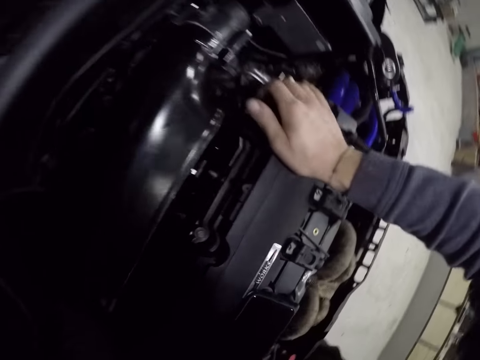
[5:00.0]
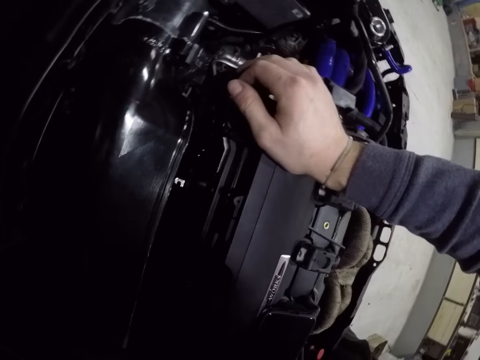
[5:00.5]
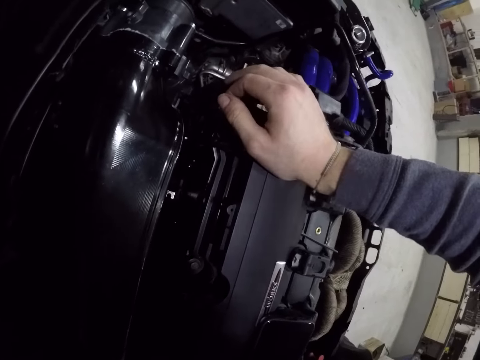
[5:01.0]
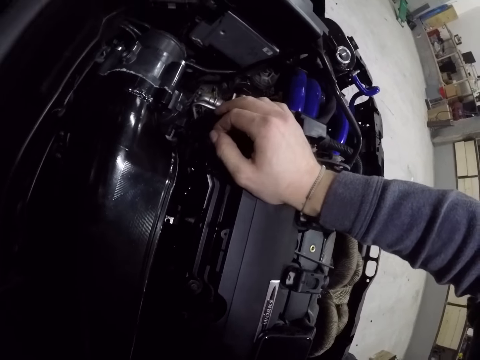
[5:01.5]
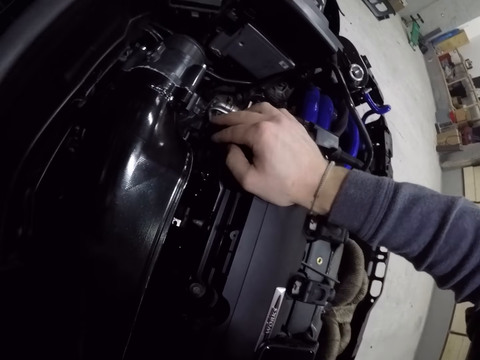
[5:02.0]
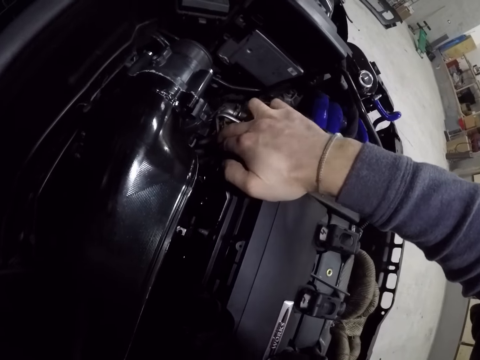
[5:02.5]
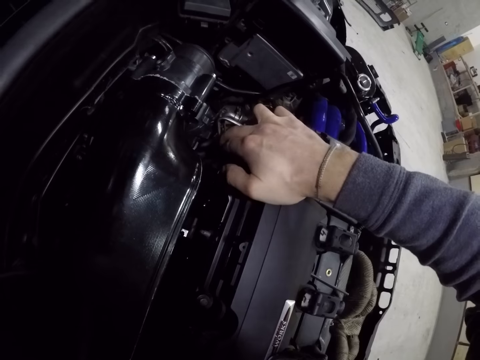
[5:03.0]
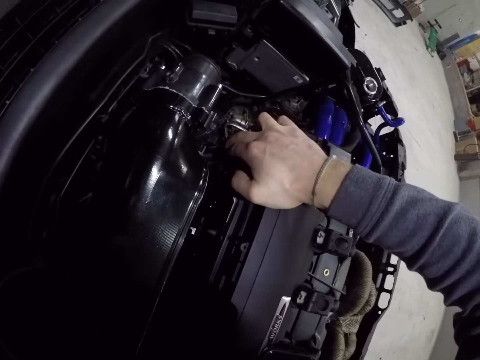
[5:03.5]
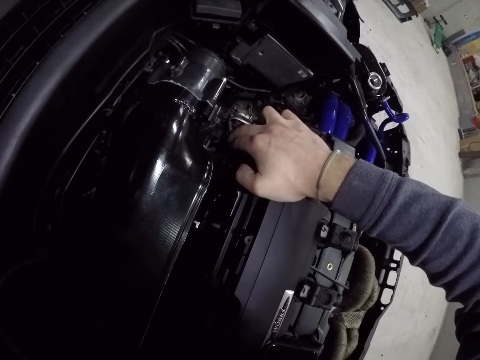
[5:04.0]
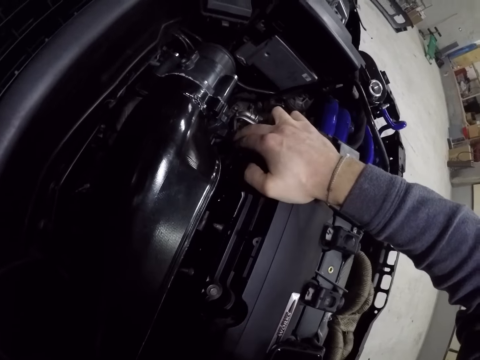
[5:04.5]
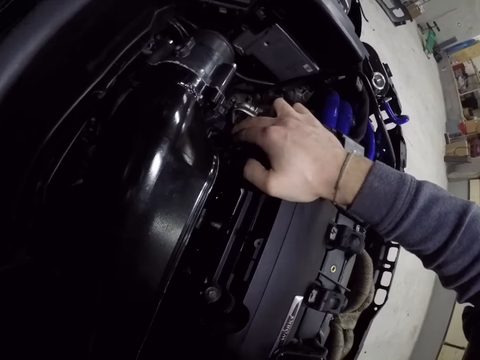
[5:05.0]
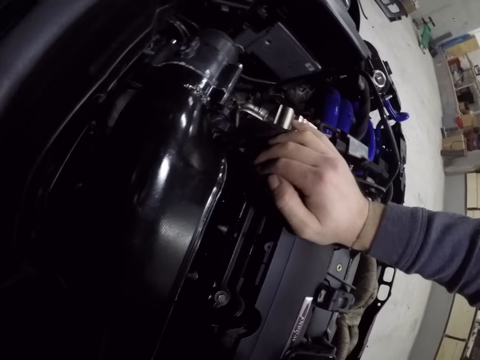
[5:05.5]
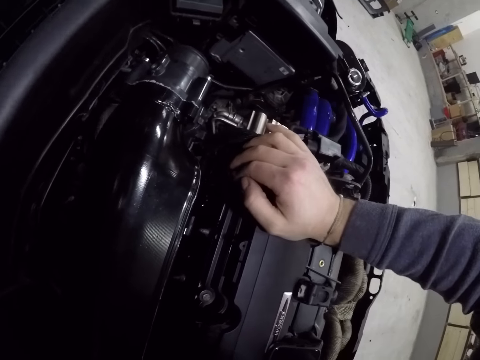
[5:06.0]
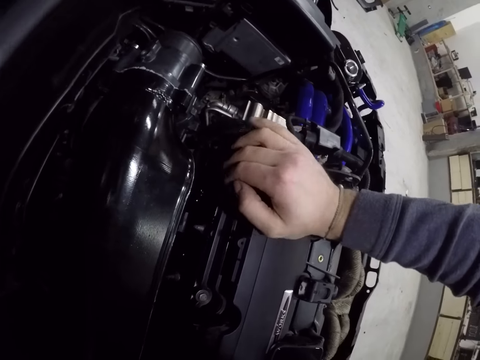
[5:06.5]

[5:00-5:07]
The camera wearer tightens the car engine nuts.

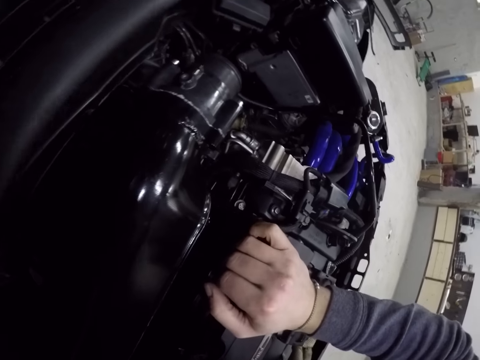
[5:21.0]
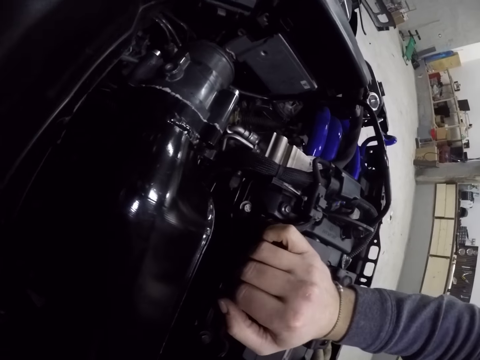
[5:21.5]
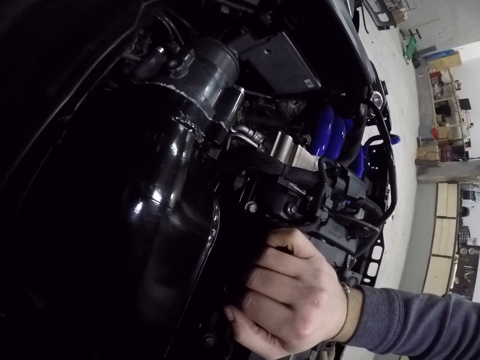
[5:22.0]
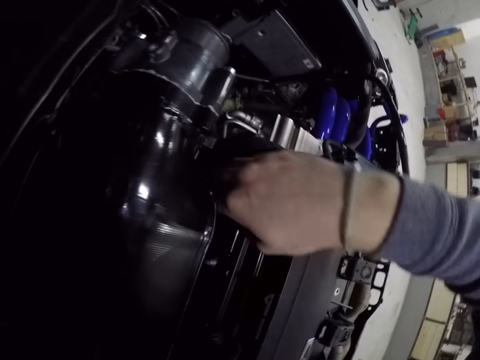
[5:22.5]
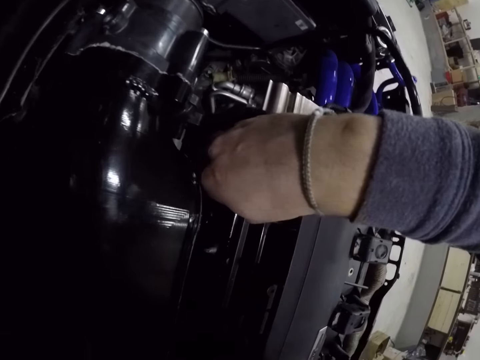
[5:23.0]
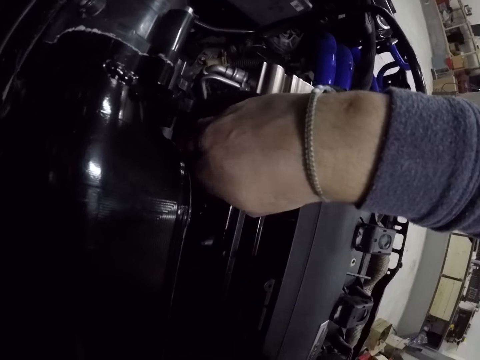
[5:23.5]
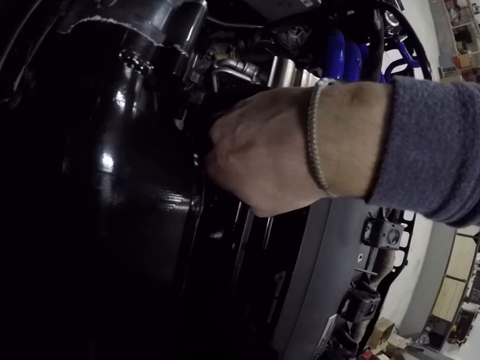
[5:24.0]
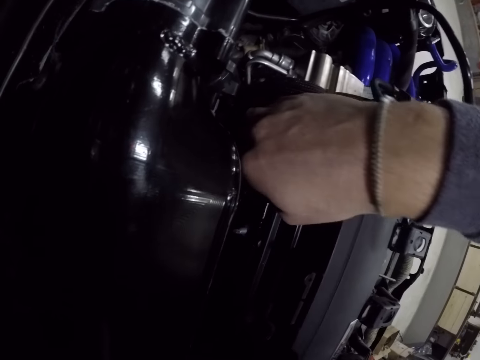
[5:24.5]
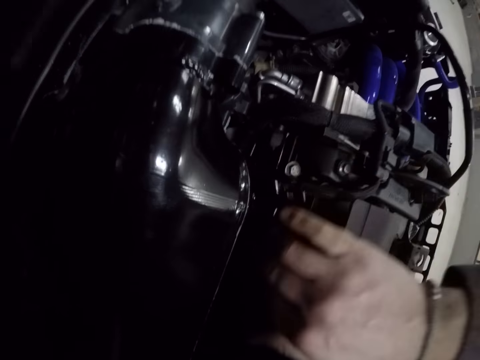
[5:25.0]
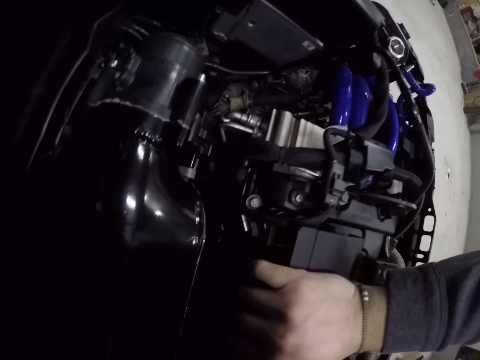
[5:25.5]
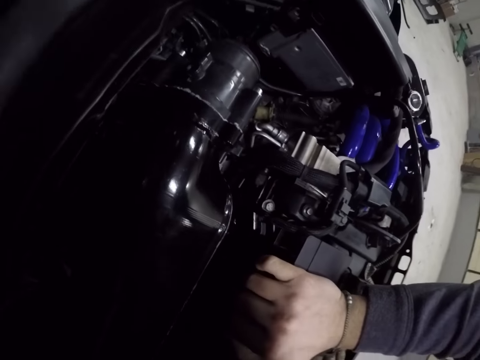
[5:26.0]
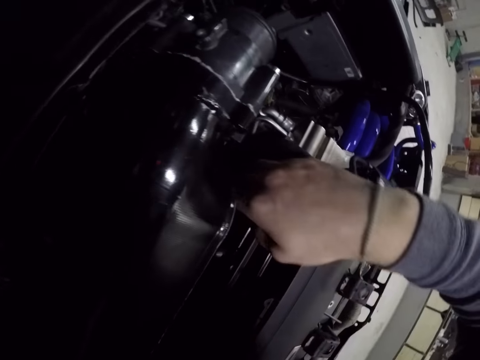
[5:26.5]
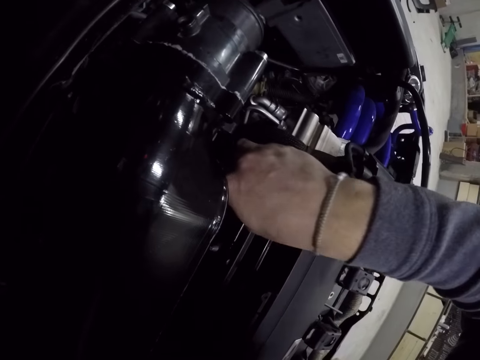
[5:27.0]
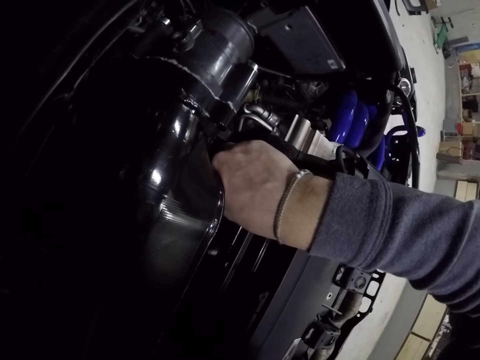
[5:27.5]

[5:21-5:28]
The camera wearer tucks his right hand into the car engine.

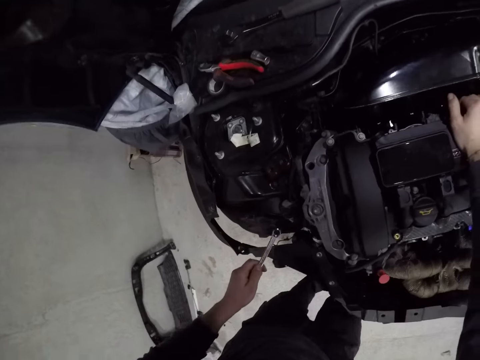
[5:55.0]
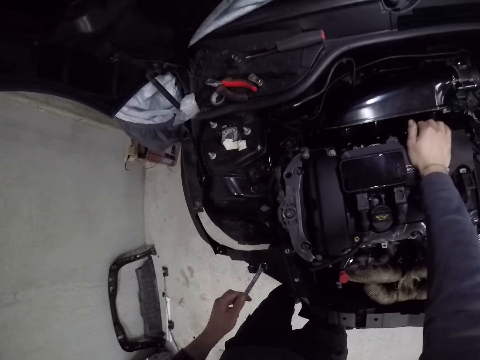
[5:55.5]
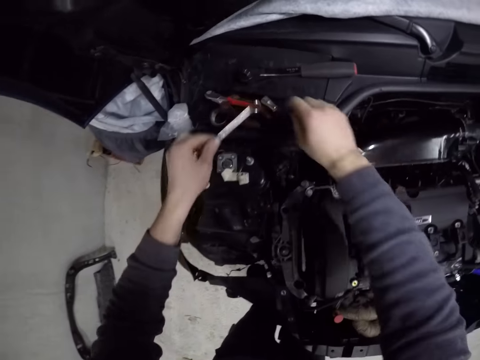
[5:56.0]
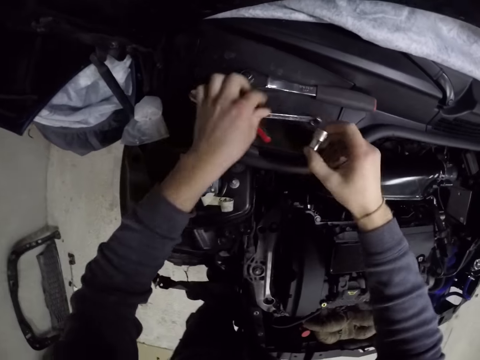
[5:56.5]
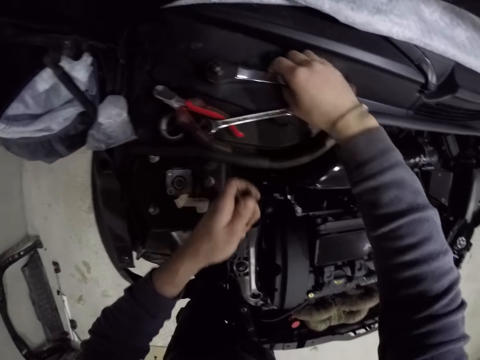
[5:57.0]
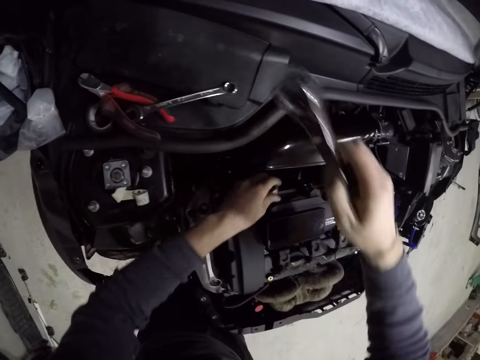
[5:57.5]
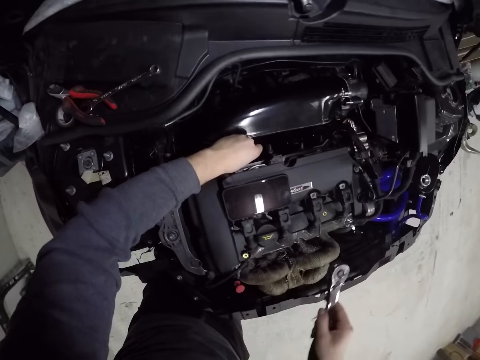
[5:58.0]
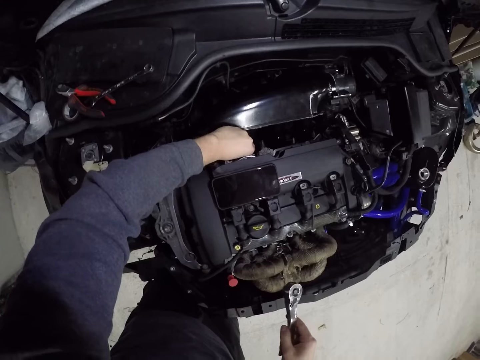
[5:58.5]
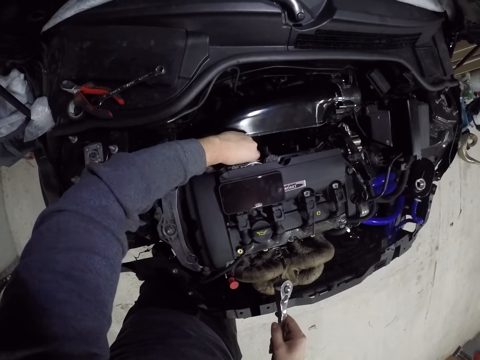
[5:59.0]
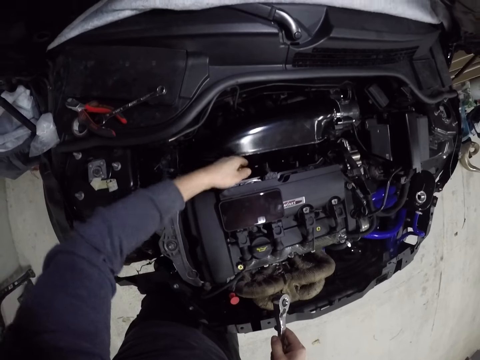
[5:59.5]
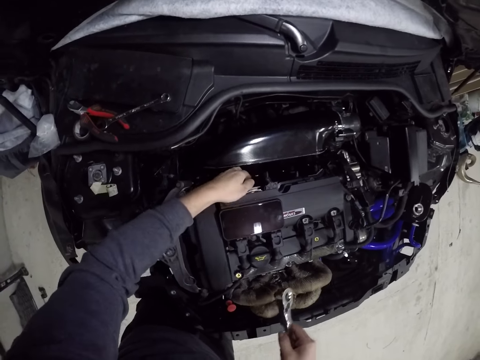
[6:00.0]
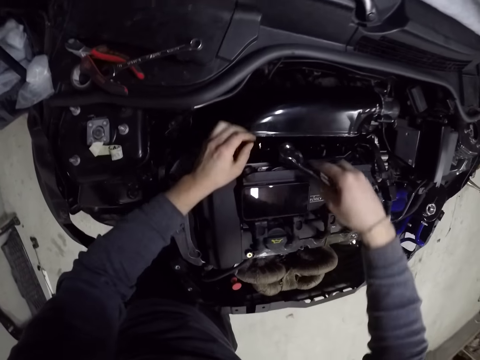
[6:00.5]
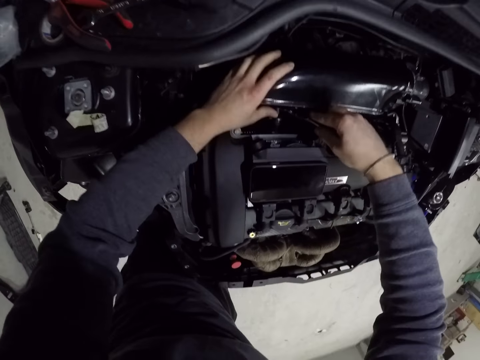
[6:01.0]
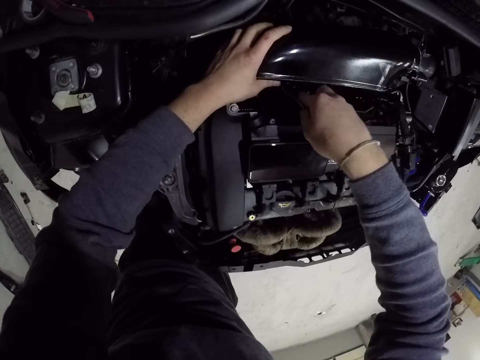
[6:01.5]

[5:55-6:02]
The camera wearer picks up the bolt or screw nut in the car with his right hand. He drops the ring spanner in the car engine hatch with his right hand. He passes the nut from his right hand to his left hand. He picks up the ring spanner from the car with his right hand. He inserts the nut into a screw. He tightens the car engine nuts.
